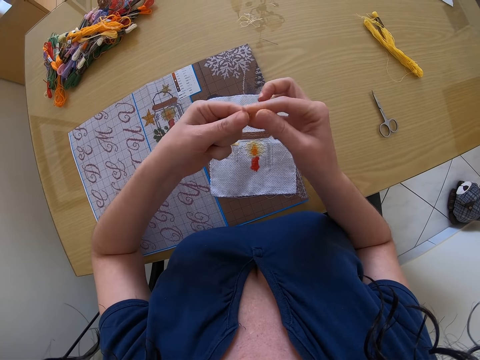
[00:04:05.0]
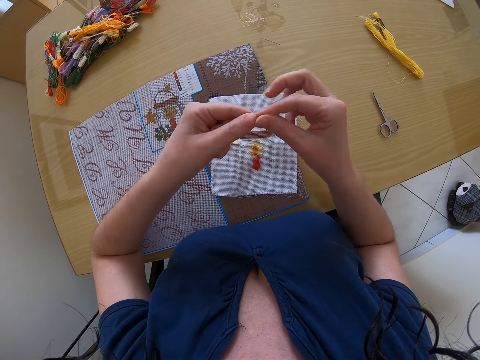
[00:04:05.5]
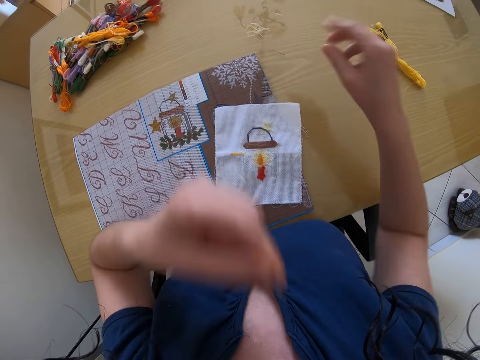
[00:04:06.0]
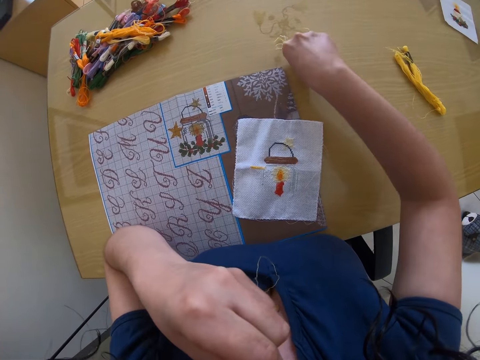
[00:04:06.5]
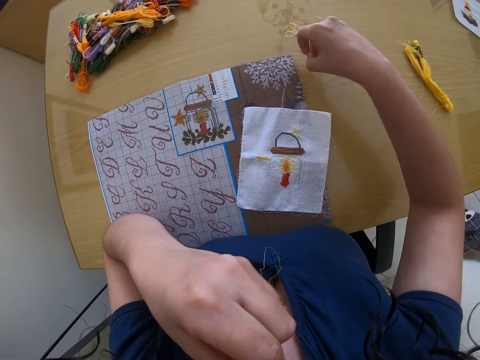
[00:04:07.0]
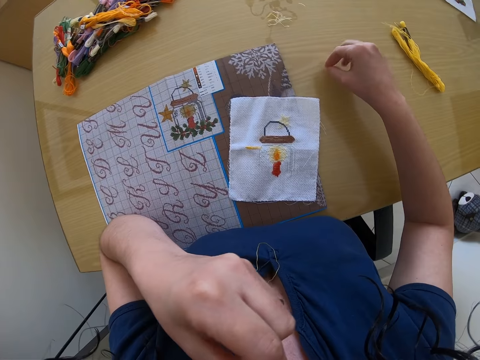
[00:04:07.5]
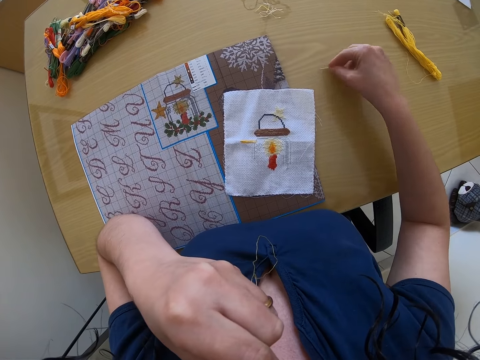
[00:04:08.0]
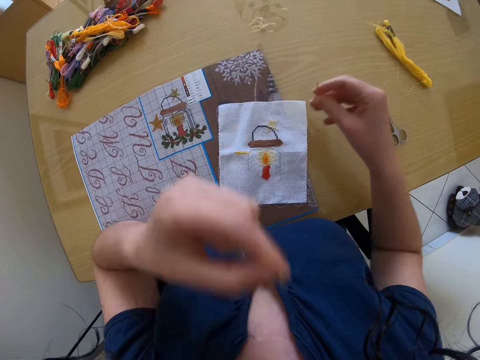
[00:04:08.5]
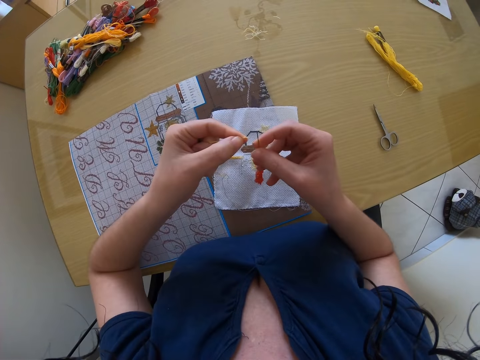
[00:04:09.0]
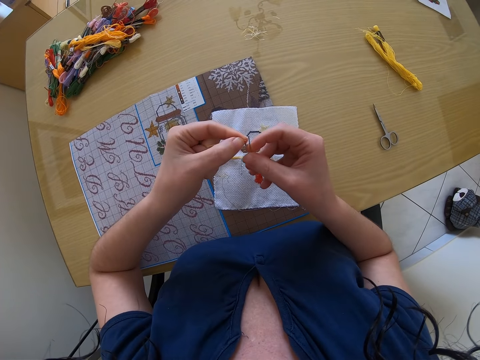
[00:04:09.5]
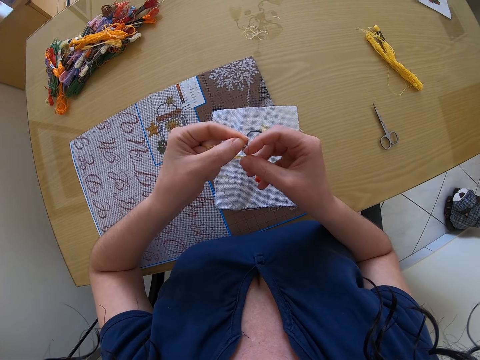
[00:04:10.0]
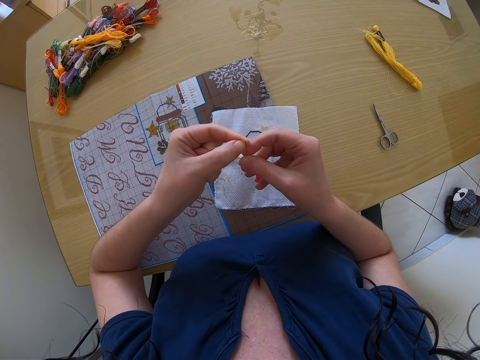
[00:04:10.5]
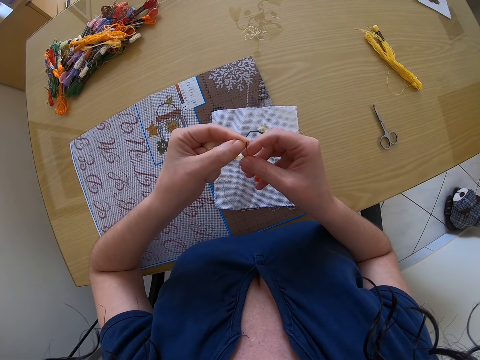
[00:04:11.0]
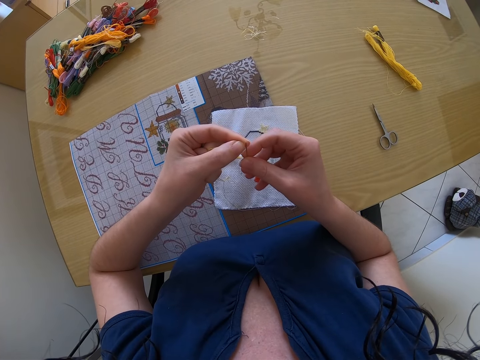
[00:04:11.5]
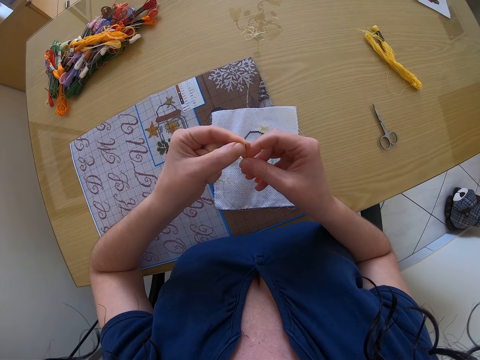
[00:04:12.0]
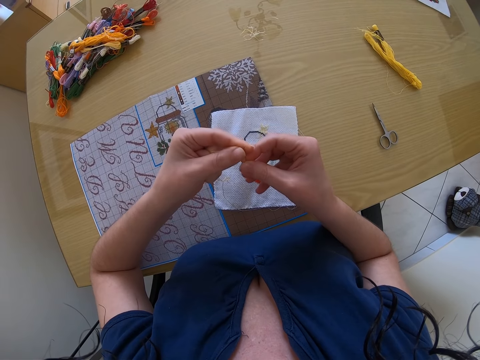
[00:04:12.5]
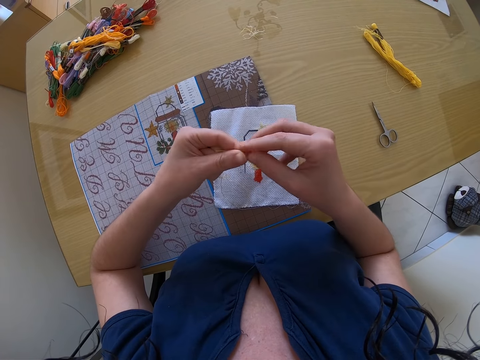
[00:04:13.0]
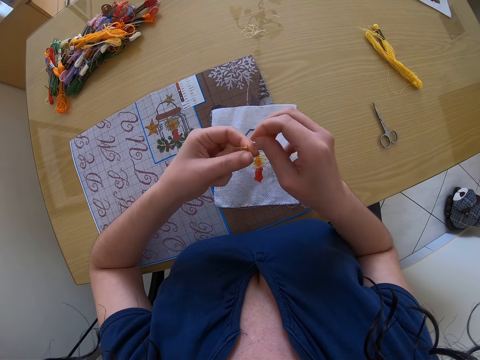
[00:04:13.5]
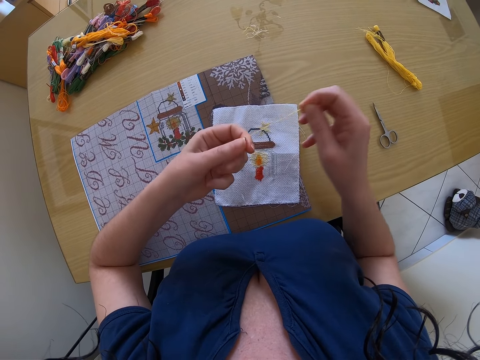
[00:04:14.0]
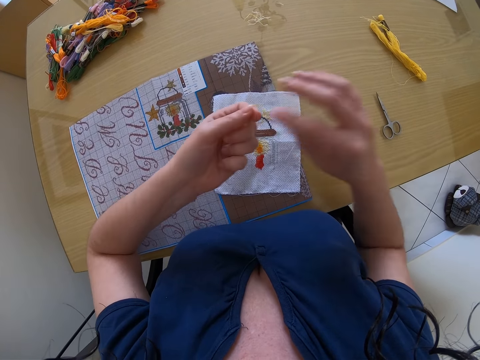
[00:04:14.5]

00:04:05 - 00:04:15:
The camera wearer picks up the sewing needle on the table with her right hand. She puts the strand of embroidery thread or string in the mouth with her left hand. She puts the strand of embroidery thread in the sewing needle with her left hand. She pulls the string.

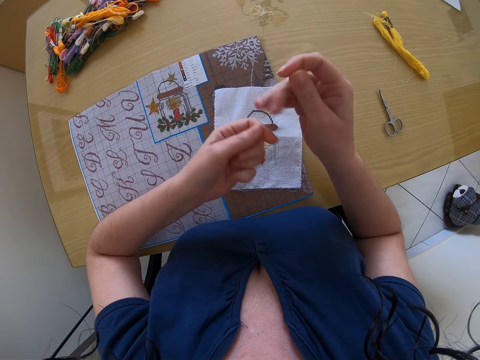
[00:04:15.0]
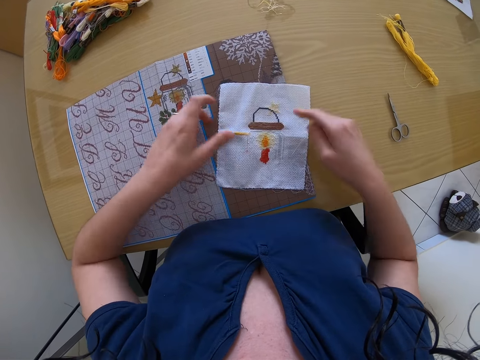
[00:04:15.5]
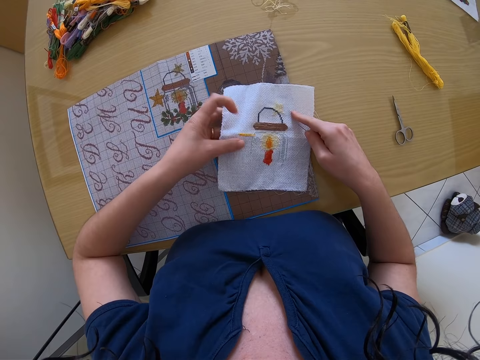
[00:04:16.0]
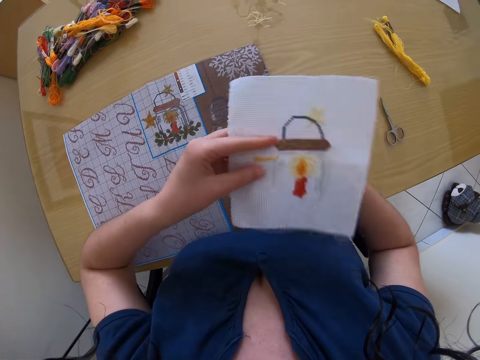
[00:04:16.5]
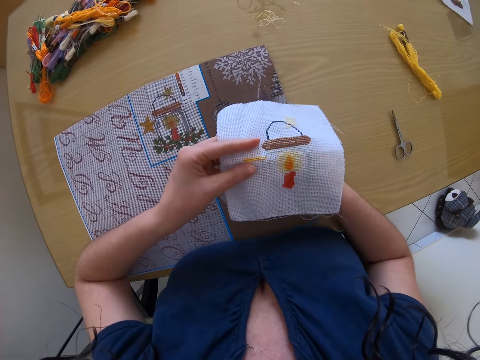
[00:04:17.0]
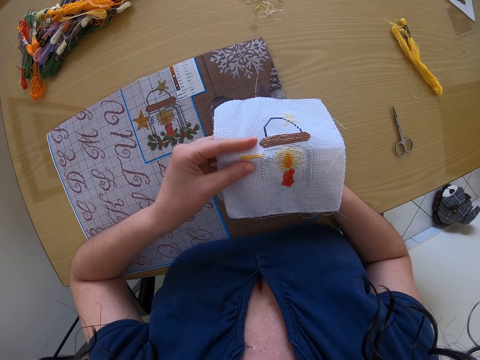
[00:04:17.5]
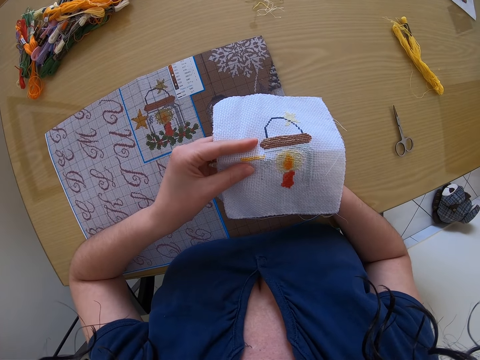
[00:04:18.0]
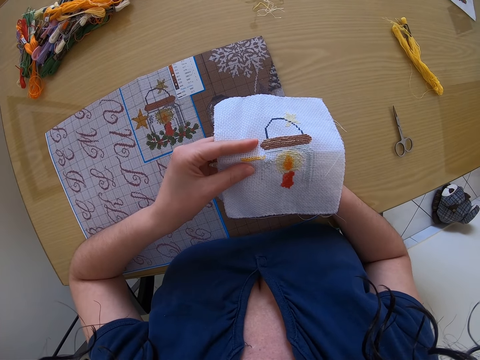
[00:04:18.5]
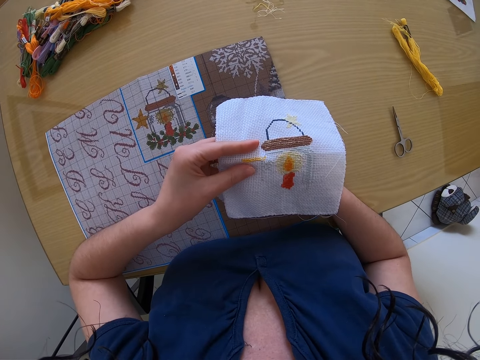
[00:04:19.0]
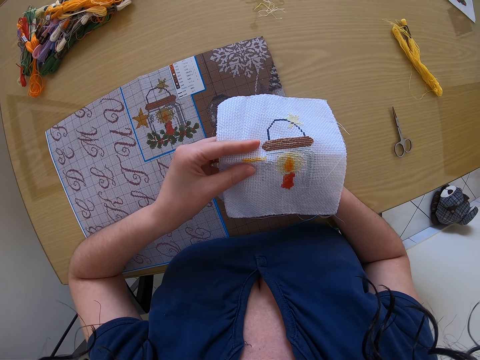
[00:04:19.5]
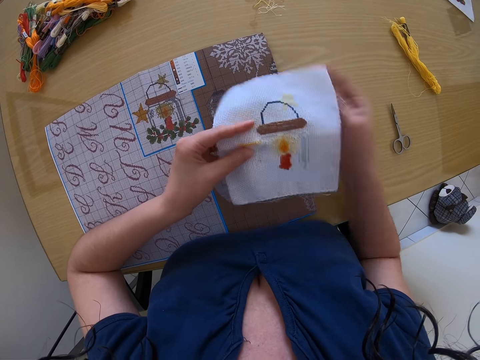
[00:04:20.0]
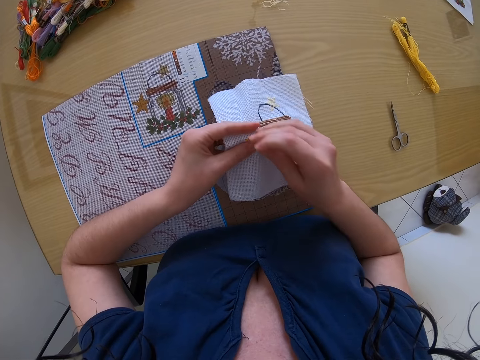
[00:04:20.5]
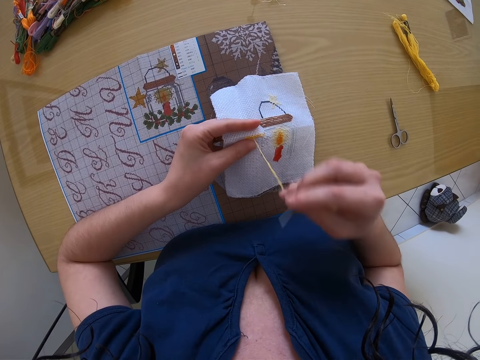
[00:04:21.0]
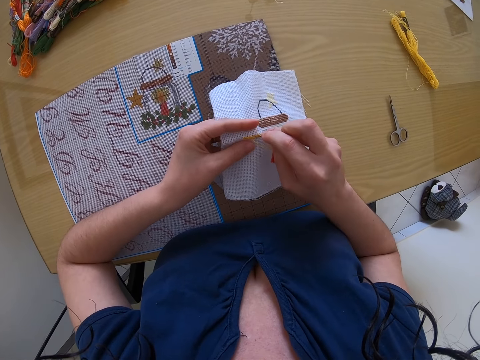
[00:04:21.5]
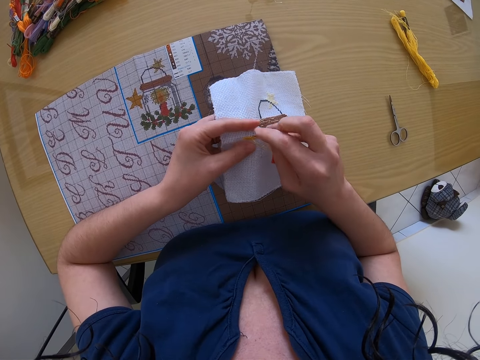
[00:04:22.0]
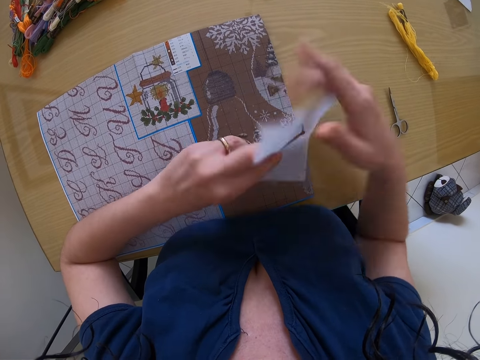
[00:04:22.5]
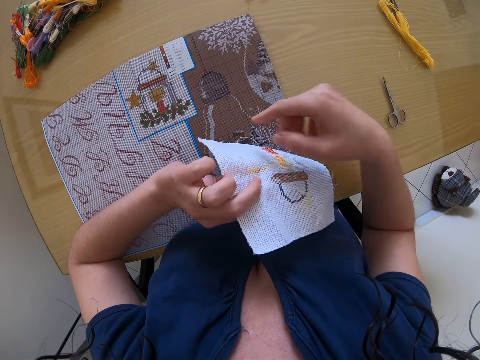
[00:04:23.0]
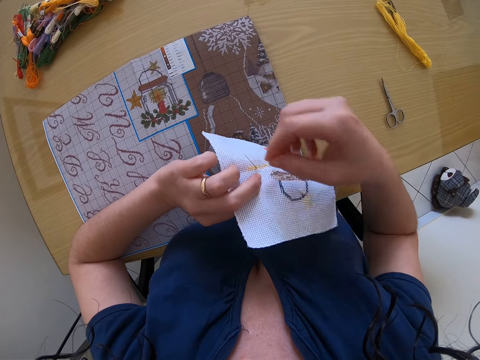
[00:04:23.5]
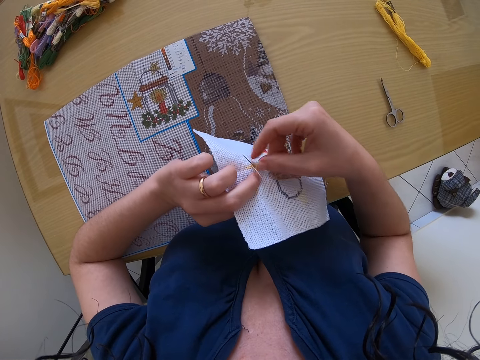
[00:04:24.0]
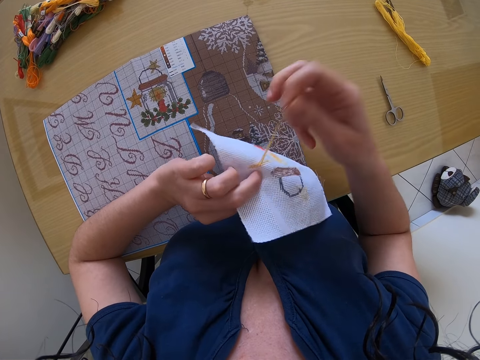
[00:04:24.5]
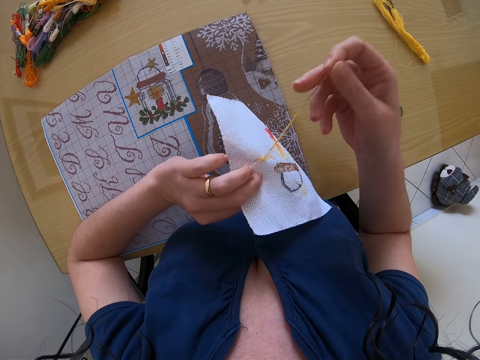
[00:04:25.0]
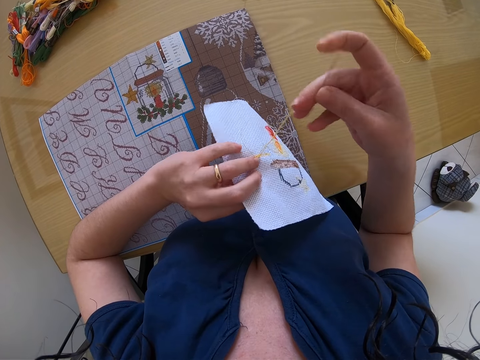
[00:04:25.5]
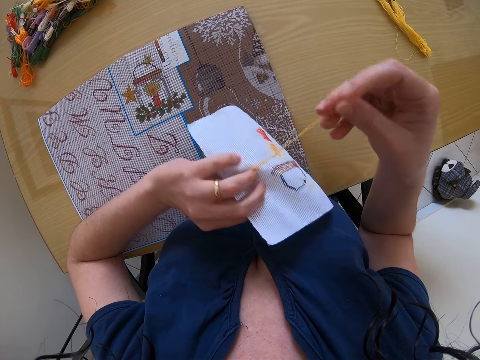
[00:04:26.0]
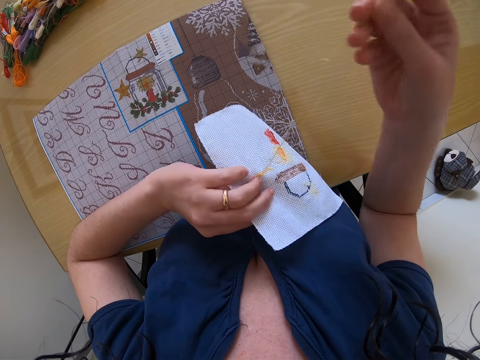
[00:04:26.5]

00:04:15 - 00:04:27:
The camera wearer picks up an embroidered fabric or cloth from the table with her left hand. She stitches the cloth. She puts the sewing needle into the fabric with her right hand. She embroiders the fabric with the sewing needle in her right hand.

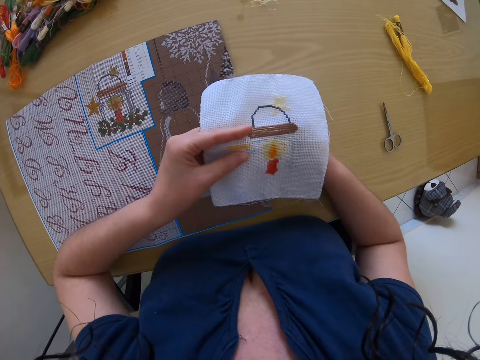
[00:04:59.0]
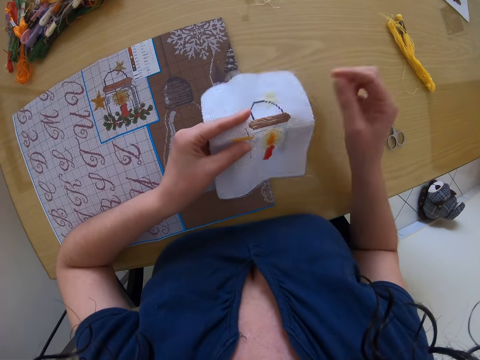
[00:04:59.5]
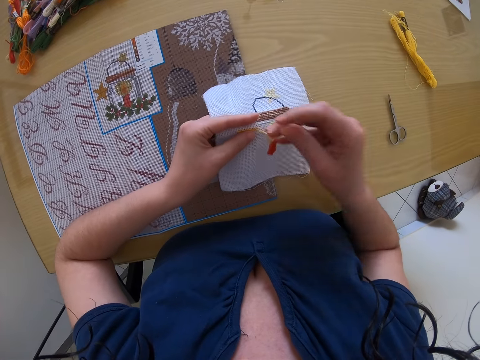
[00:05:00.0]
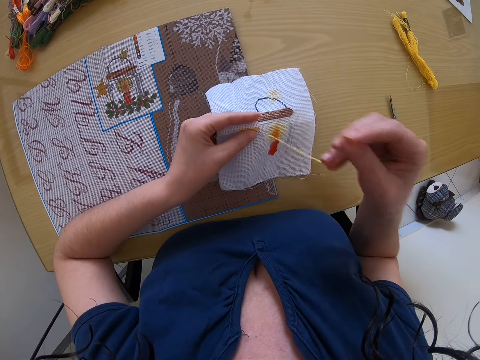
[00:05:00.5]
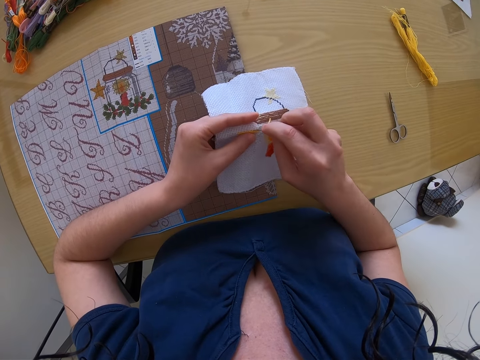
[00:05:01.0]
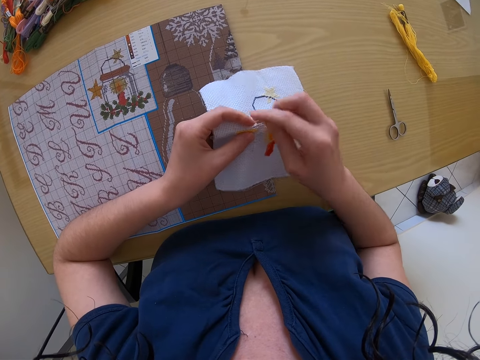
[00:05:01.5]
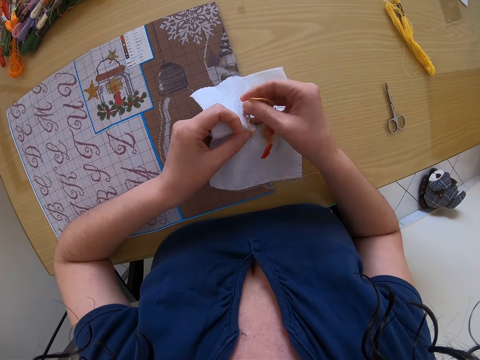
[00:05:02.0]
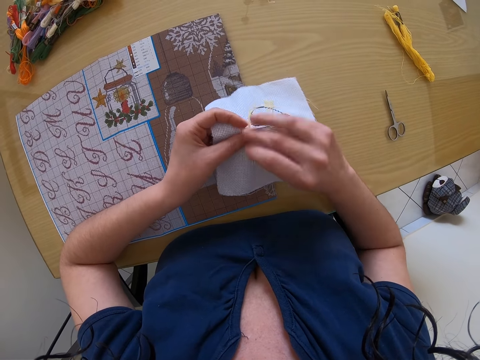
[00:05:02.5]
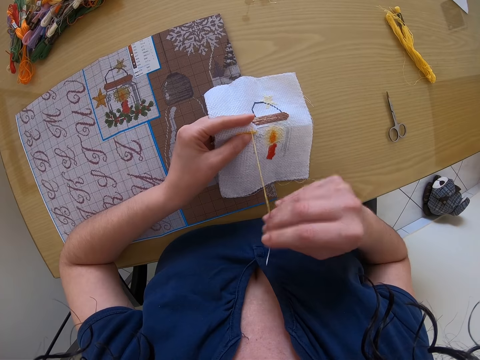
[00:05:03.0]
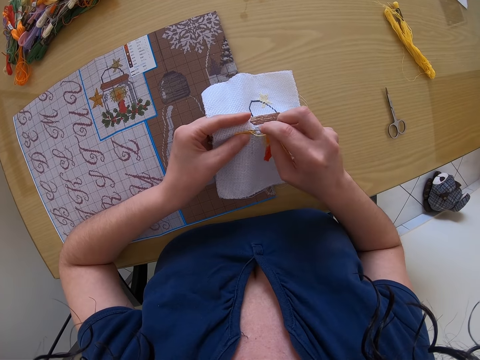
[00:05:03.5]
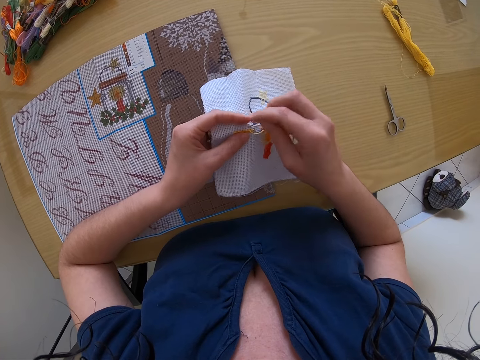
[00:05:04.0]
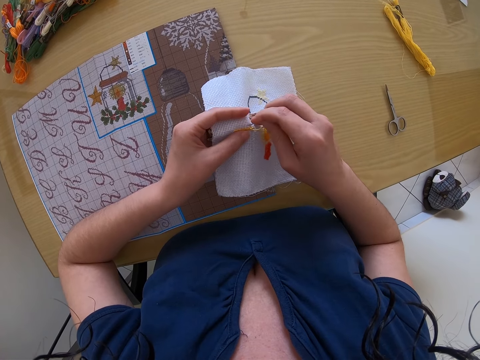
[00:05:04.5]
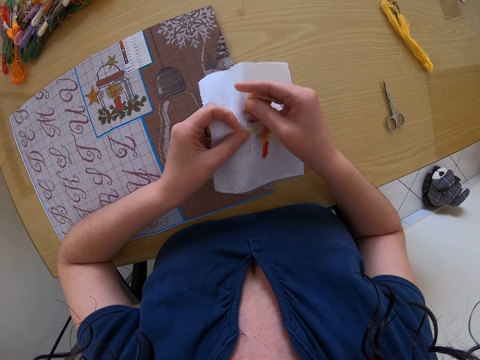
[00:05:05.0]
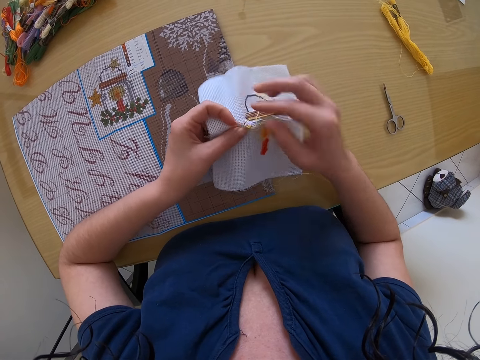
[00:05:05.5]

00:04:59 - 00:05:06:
The camera wearer stitches.
